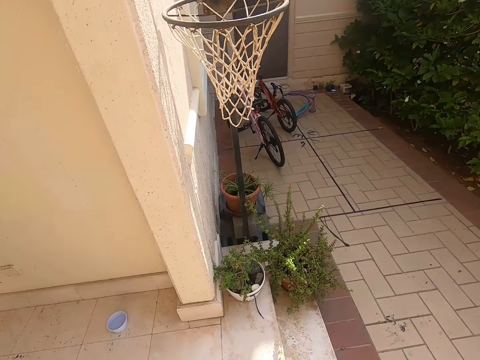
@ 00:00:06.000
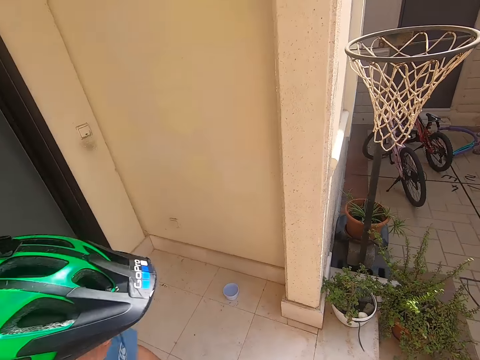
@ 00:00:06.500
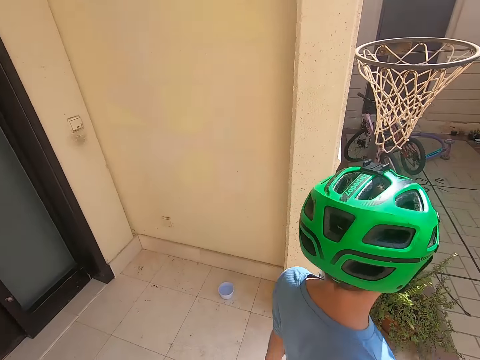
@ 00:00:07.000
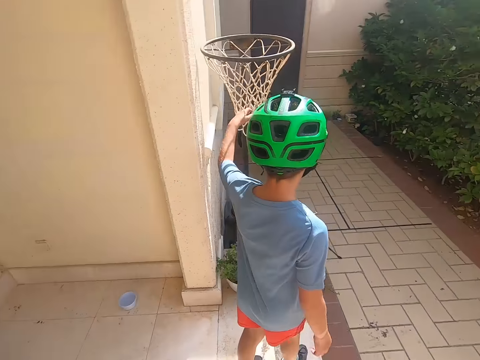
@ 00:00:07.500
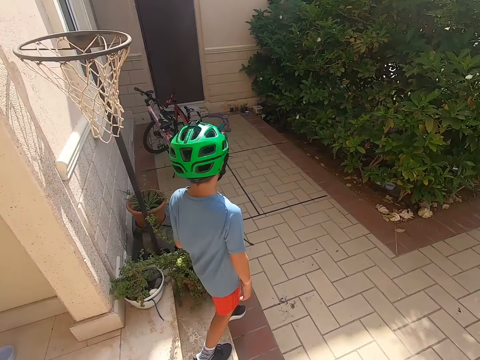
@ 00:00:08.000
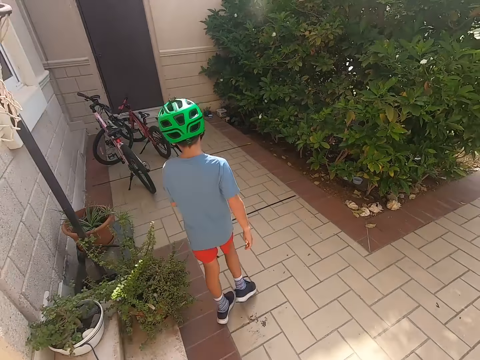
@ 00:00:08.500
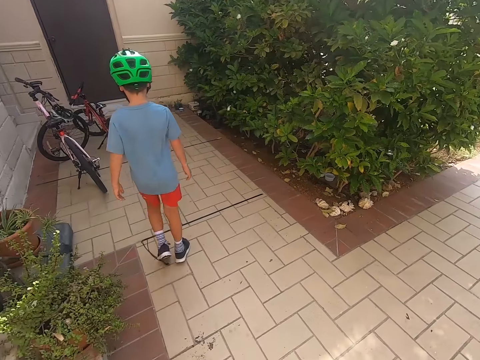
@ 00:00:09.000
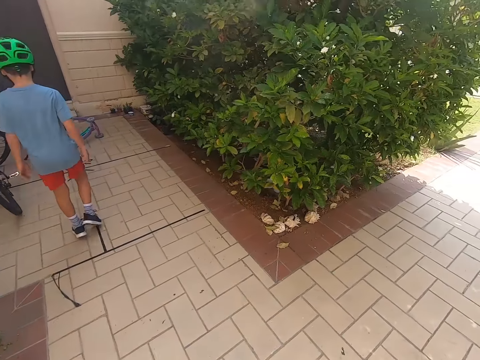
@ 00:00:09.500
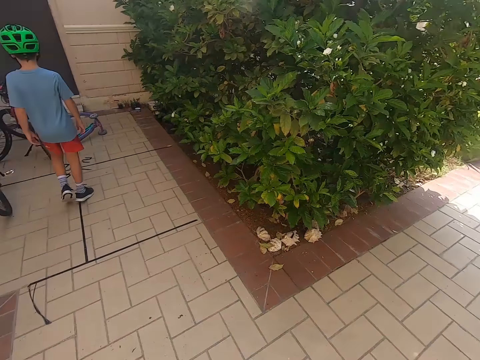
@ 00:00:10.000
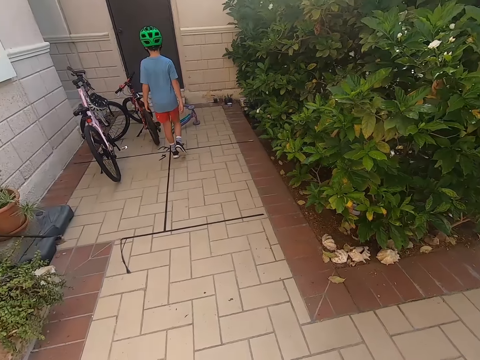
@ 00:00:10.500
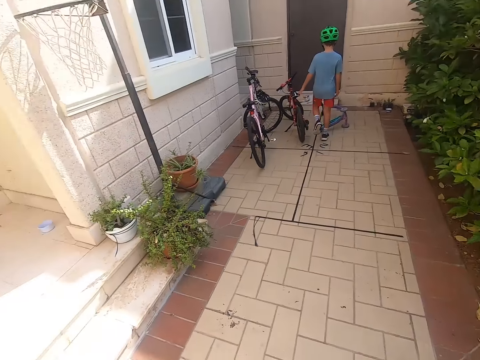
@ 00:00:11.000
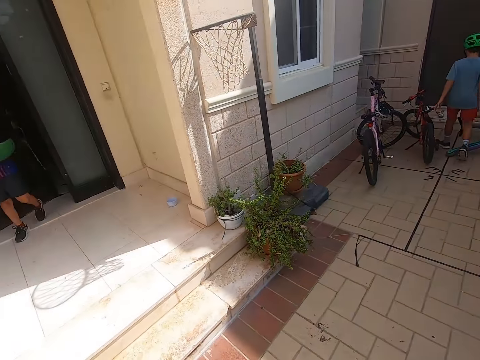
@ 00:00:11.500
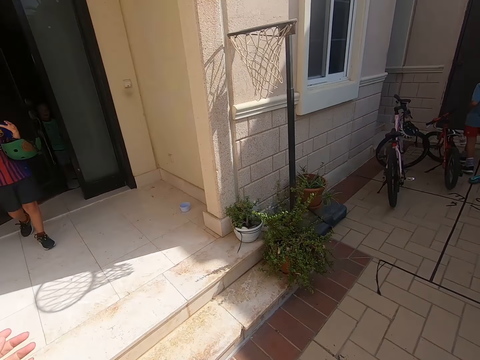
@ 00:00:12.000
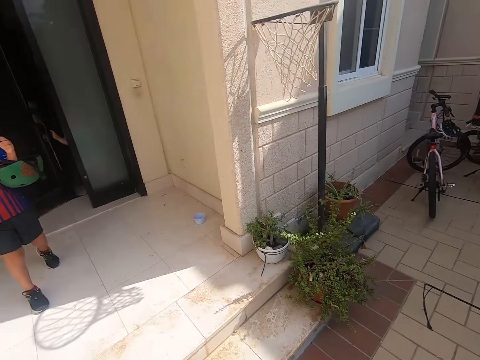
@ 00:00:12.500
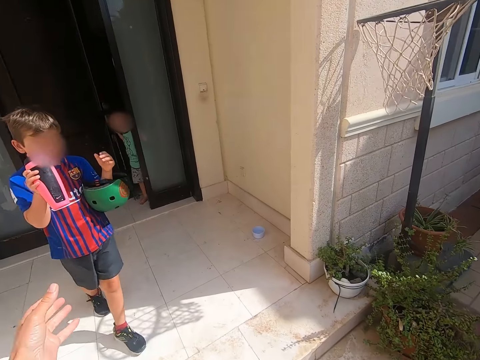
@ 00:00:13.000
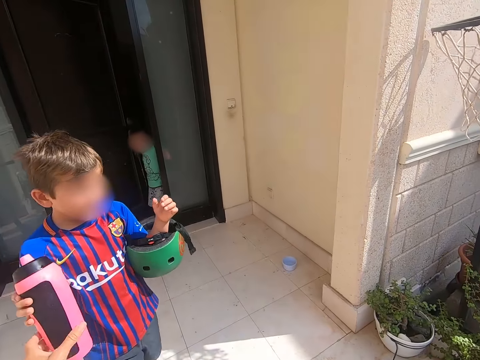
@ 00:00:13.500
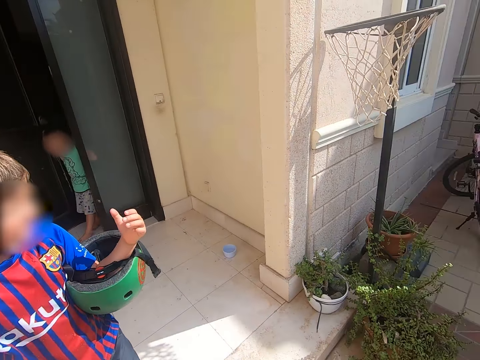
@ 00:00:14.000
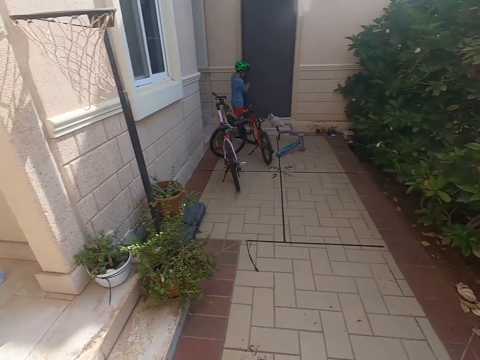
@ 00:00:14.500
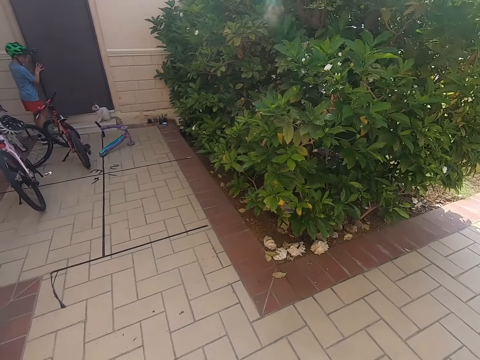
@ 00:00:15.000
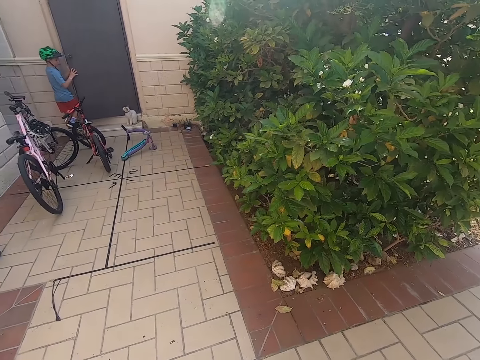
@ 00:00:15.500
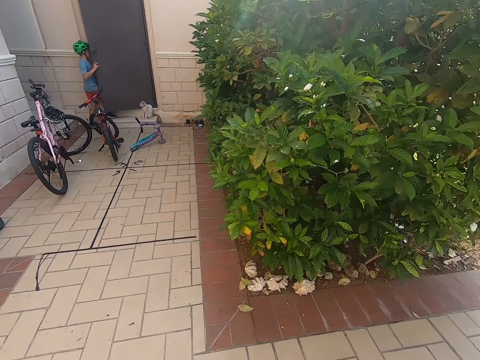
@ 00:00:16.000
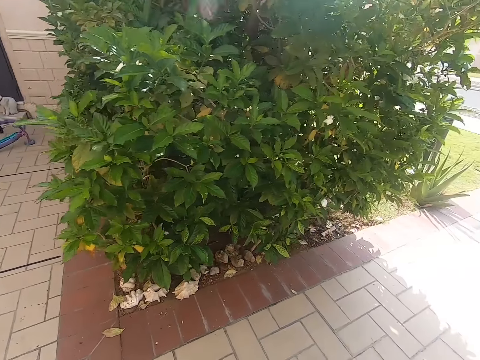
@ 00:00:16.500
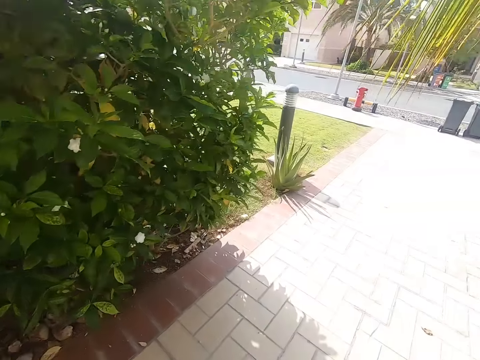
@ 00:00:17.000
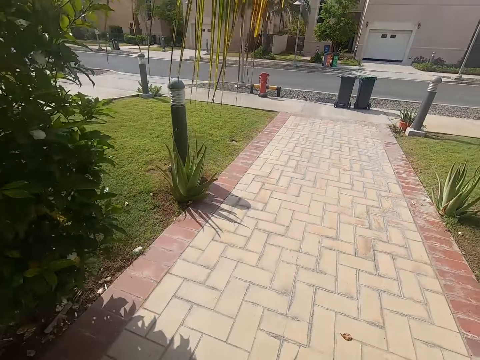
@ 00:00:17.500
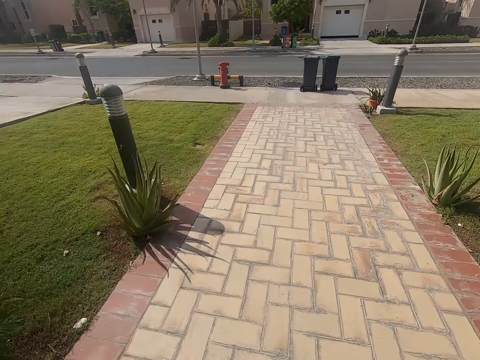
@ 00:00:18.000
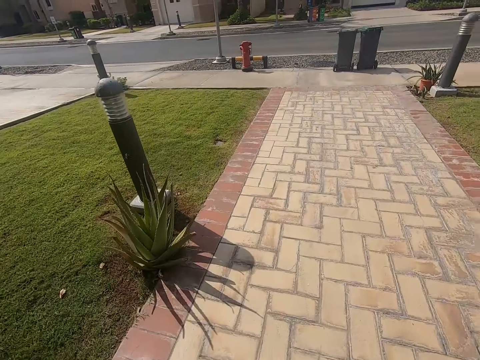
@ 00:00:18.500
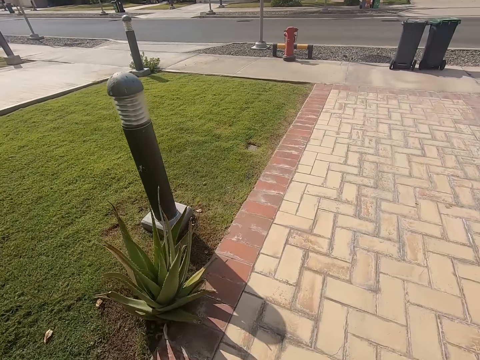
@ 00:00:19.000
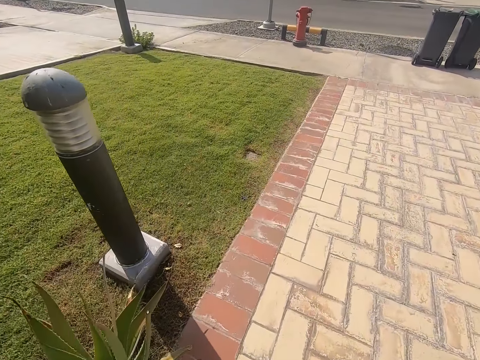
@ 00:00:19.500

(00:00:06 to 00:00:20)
A man walks around the compound. The camera wearer walks around the compound. Another man walks around the compound. A boy walks towards the camera wearer. A third man stands in the door. The camera wearer picks up a water bottle. They take the phone from the boy. The first man opens a door. The camera wearer walks around the compound. They look around. The first man enters a room. The camera wearer walks around the compound on the pavement.

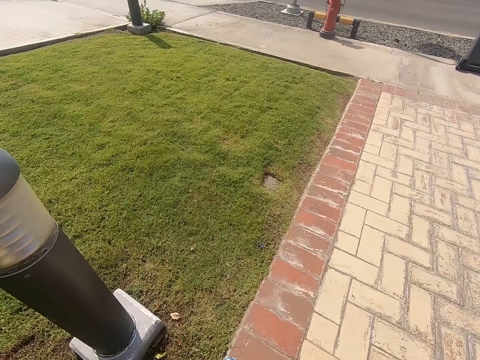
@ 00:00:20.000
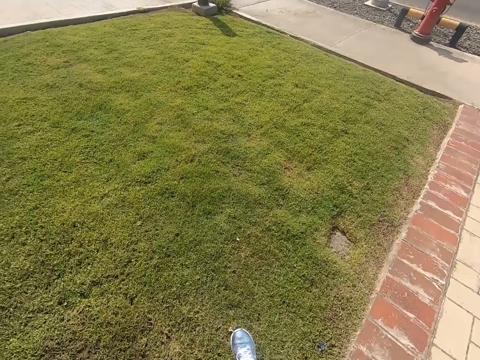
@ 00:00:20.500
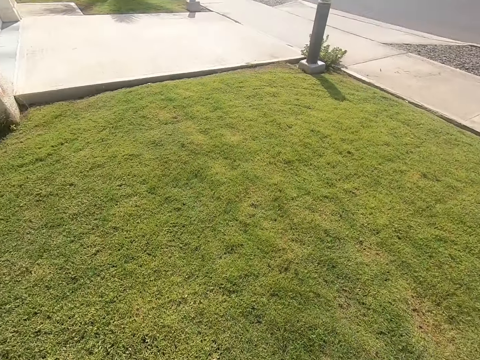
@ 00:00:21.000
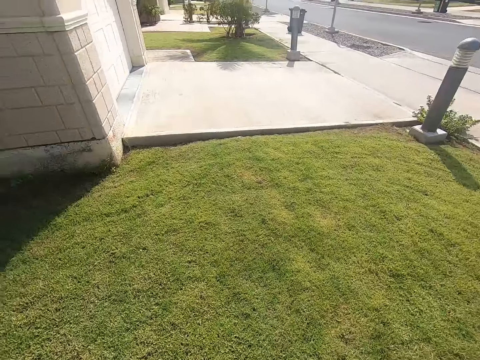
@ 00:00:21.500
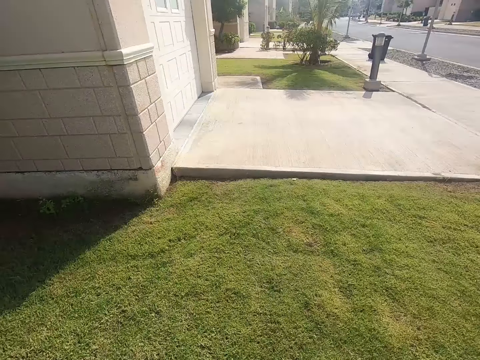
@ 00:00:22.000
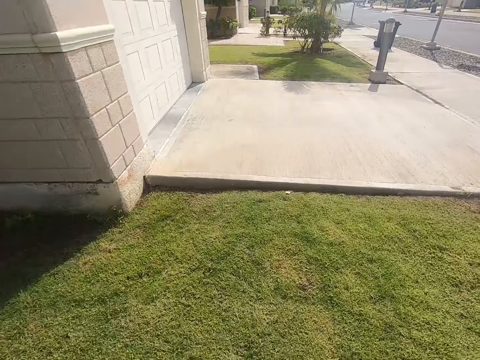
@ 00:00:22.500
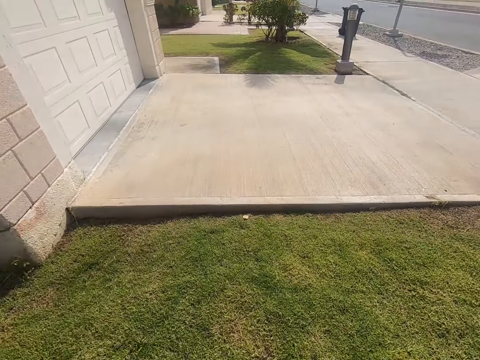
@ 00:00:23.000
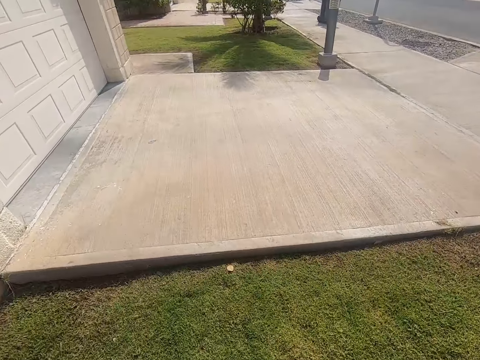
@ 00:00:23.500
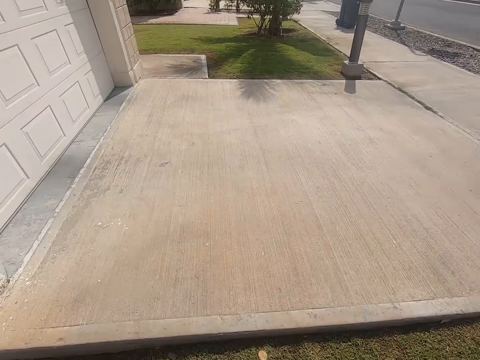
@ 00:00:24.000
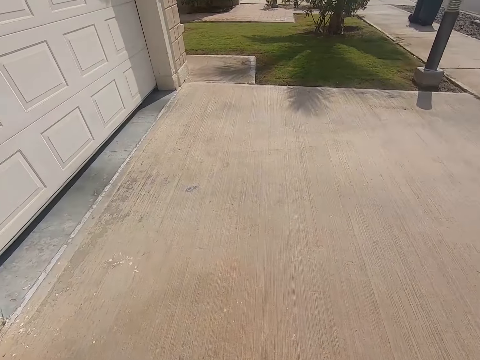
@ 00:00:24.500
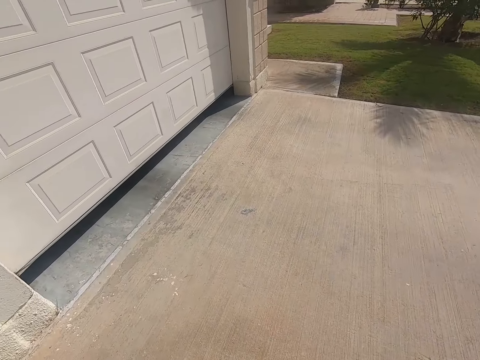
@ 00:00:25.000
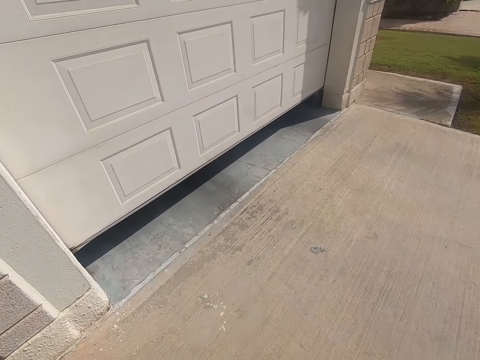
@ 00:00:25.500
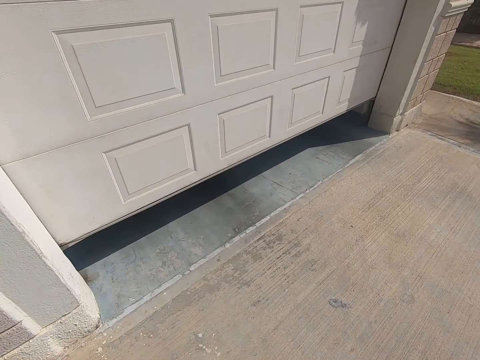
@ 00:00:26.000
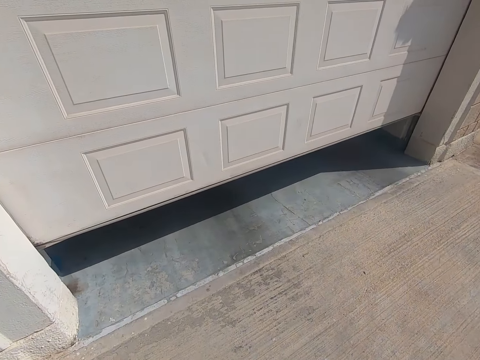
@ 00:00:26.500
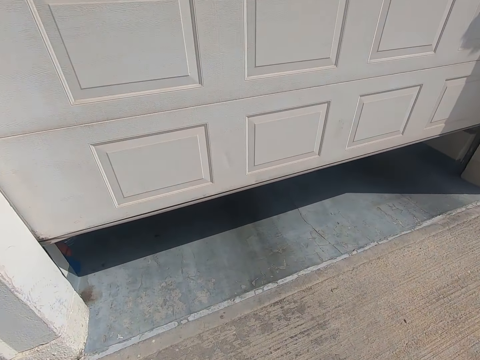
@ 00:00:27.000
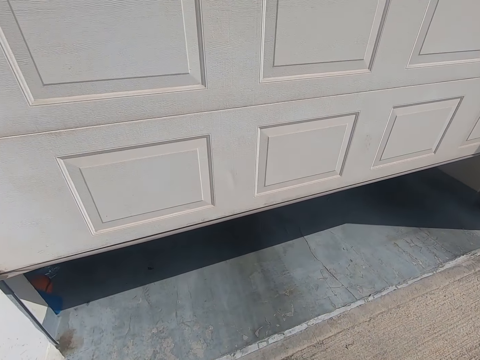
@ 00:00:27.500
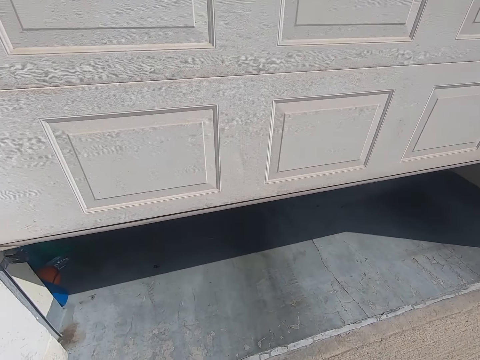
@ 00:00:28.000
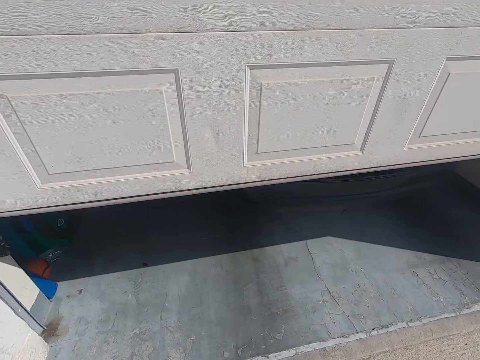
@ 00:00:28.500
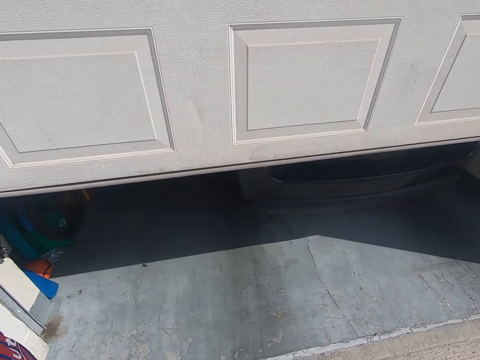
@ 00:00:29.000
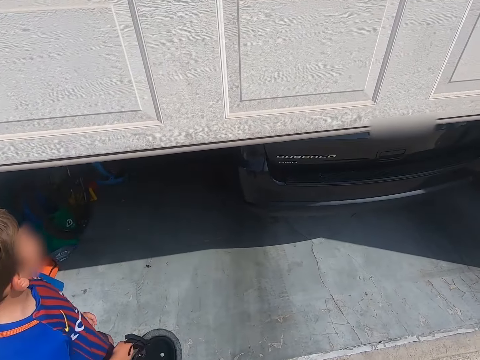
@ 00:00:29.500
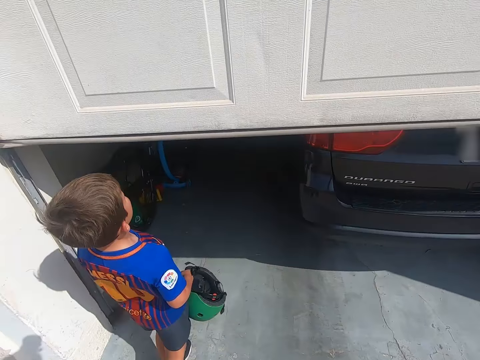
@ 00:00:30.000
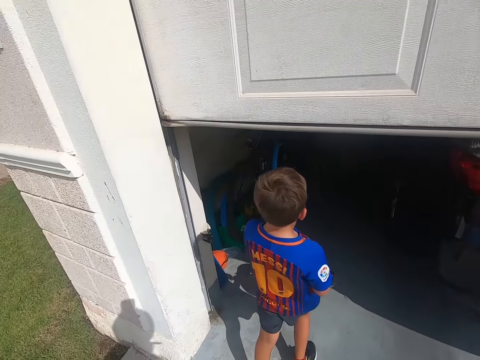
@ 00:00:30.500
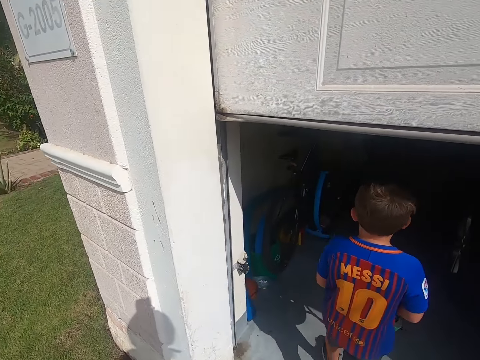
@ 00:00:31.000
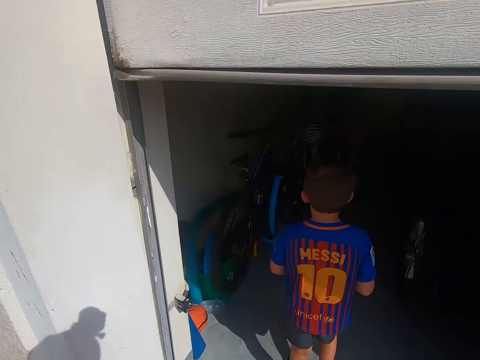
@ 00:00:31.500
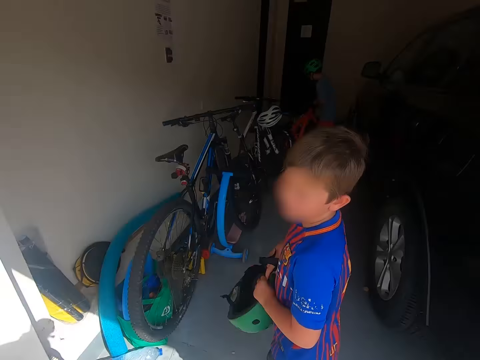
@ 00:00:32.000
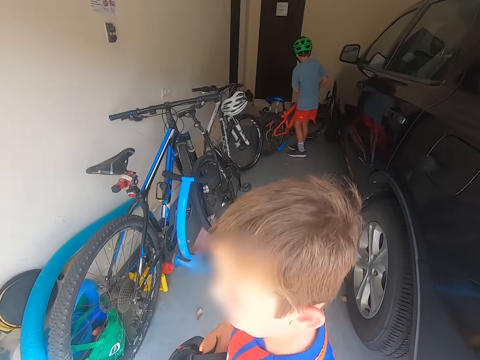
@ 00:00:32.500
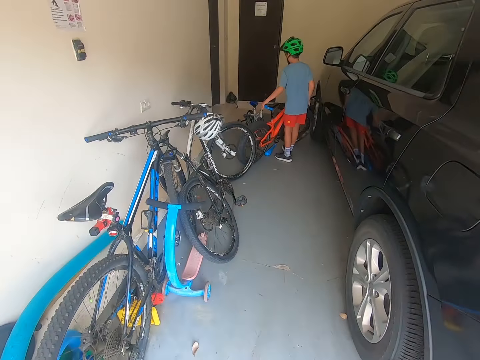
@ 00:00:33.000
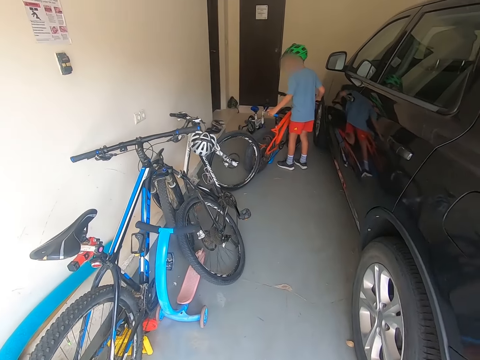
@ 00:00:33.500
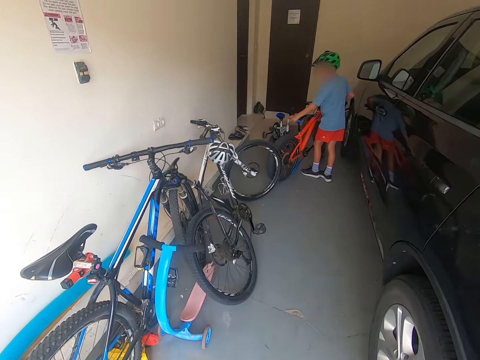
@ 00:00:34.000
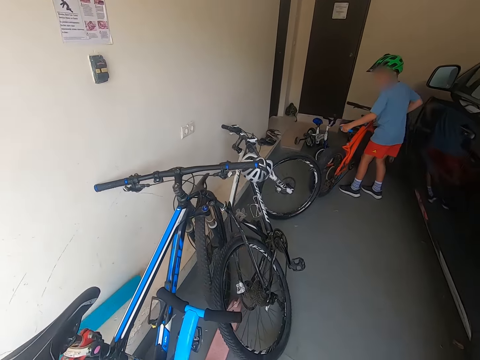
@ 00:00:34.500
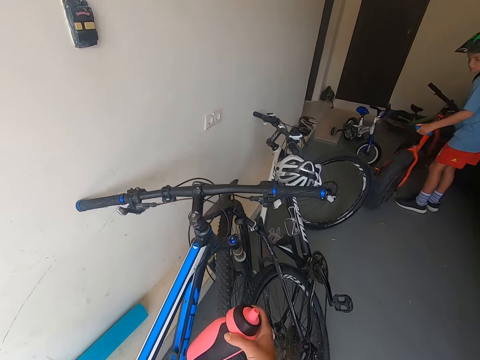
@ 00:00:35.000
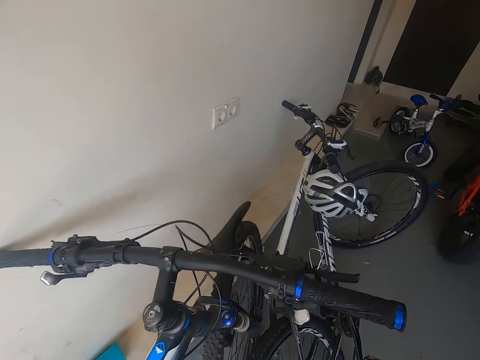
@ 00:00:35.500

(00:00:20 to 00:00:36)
The camera wearer walks on grass. They open the garage door. They stop near a door. A man enters the garage. The camera wearer enters the garage. They converse with the man. Another man picks up a bike. He holds the bike. The camera wearer walks in the garage.
